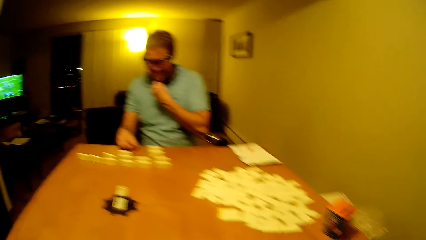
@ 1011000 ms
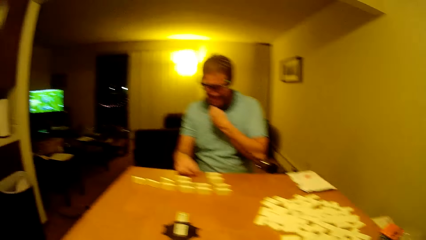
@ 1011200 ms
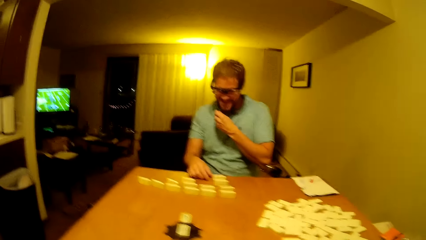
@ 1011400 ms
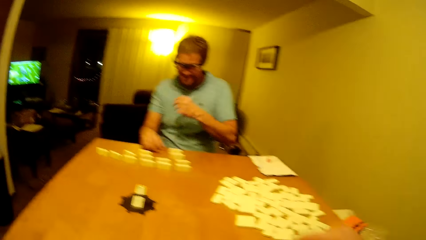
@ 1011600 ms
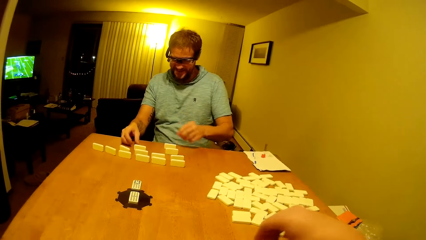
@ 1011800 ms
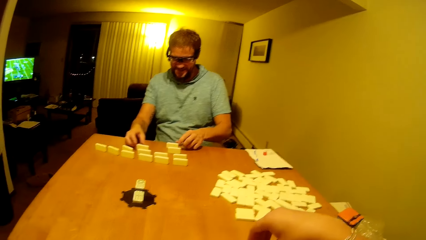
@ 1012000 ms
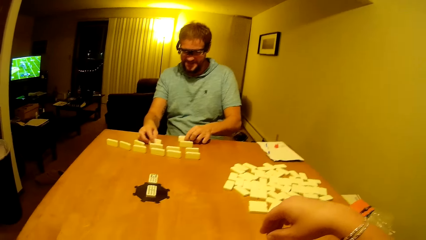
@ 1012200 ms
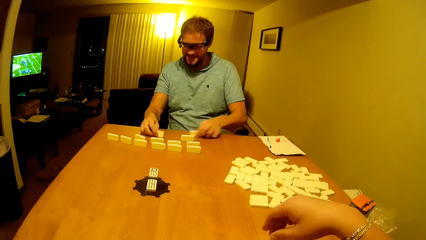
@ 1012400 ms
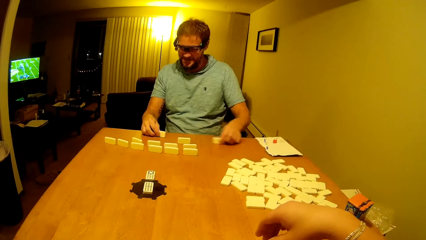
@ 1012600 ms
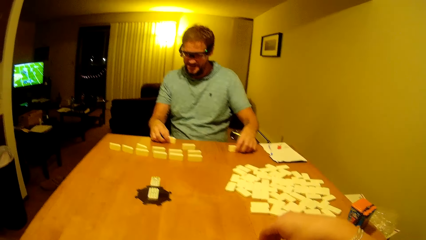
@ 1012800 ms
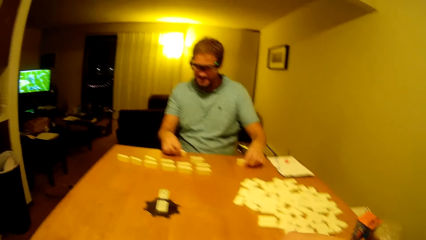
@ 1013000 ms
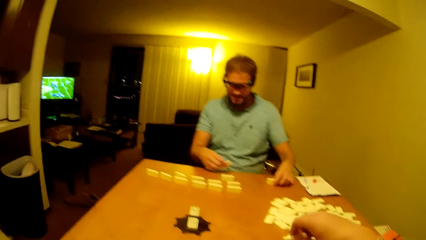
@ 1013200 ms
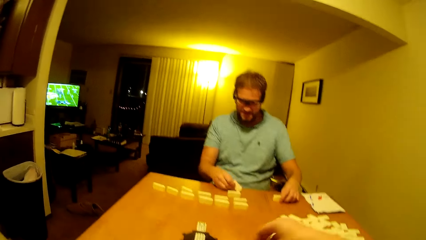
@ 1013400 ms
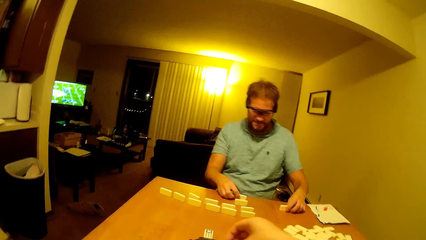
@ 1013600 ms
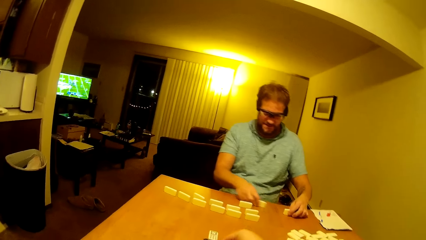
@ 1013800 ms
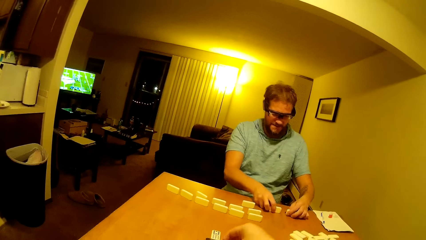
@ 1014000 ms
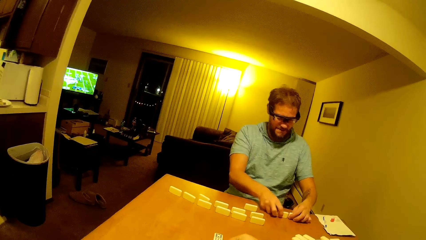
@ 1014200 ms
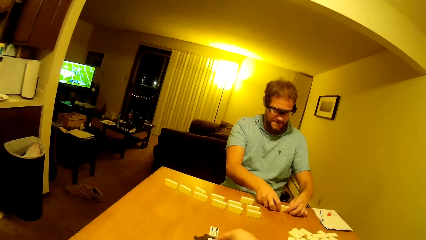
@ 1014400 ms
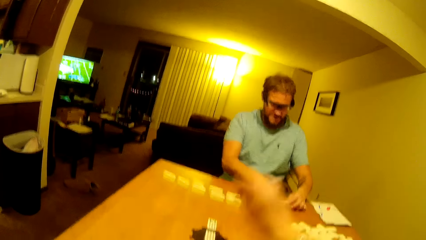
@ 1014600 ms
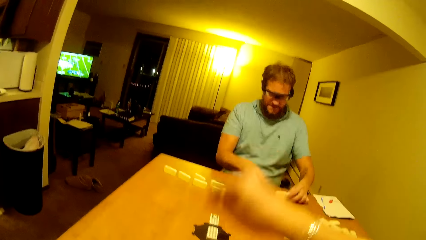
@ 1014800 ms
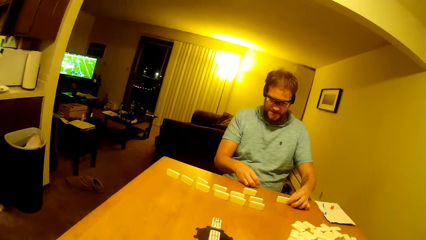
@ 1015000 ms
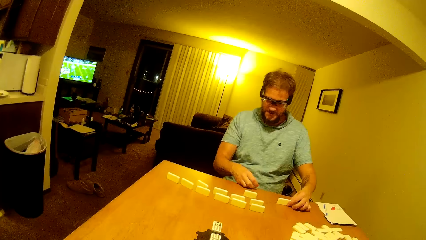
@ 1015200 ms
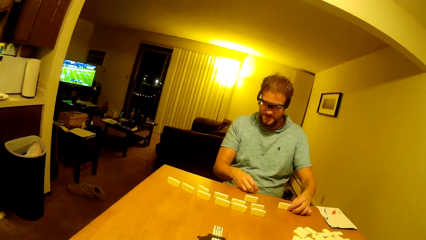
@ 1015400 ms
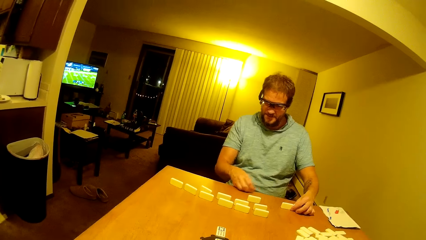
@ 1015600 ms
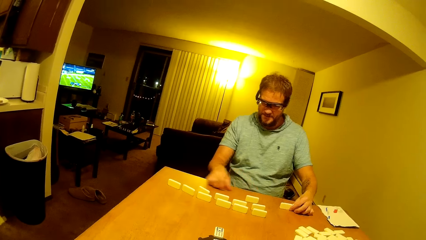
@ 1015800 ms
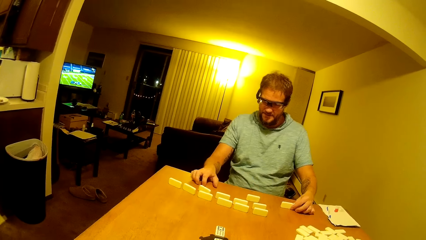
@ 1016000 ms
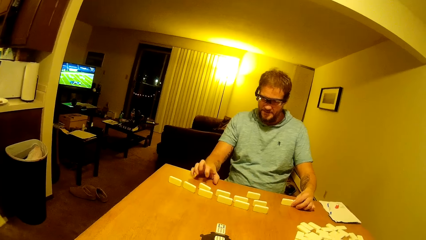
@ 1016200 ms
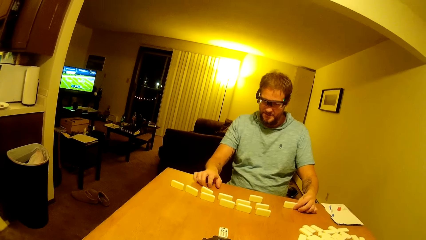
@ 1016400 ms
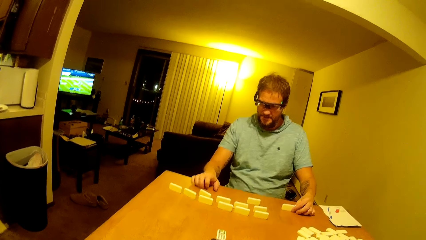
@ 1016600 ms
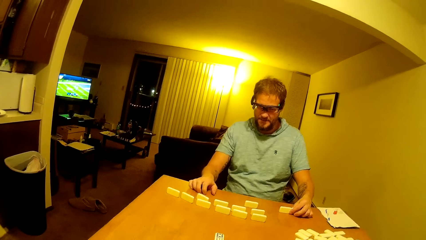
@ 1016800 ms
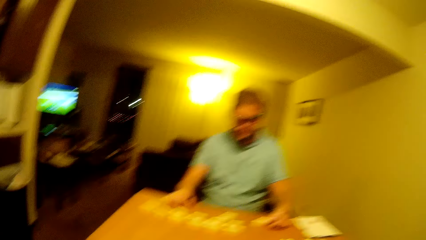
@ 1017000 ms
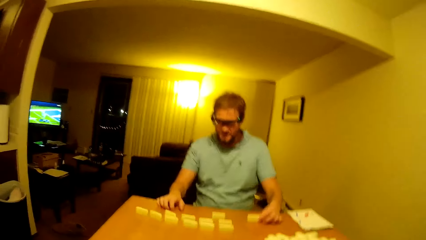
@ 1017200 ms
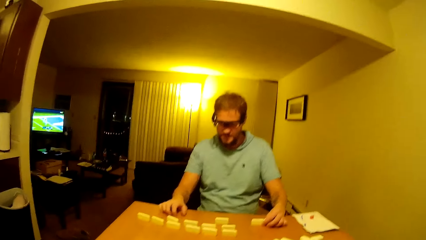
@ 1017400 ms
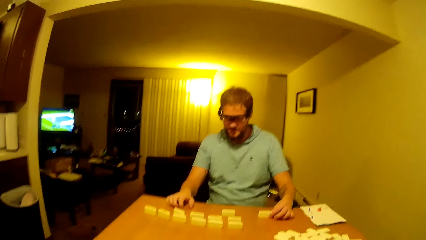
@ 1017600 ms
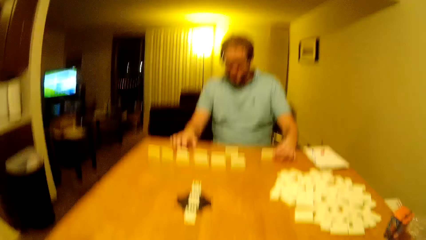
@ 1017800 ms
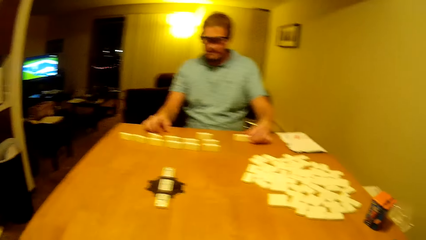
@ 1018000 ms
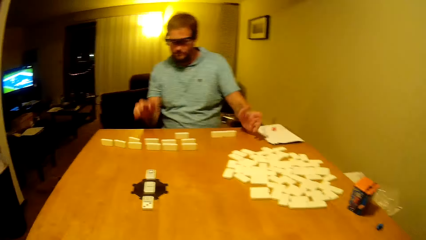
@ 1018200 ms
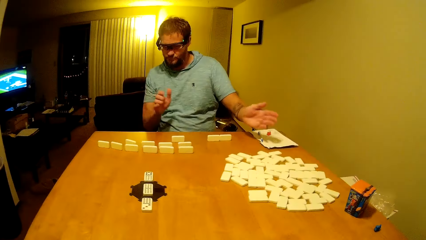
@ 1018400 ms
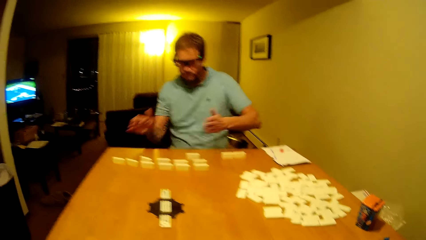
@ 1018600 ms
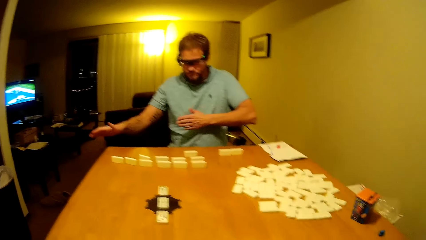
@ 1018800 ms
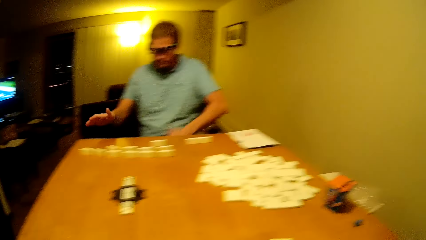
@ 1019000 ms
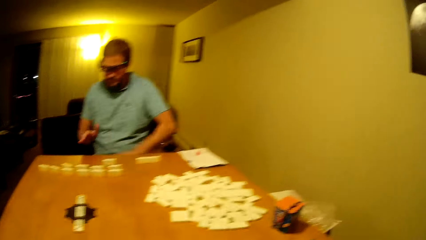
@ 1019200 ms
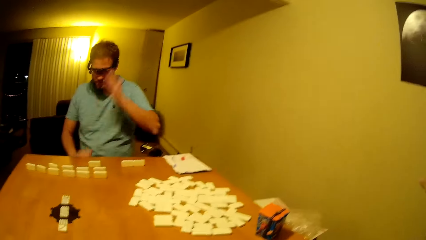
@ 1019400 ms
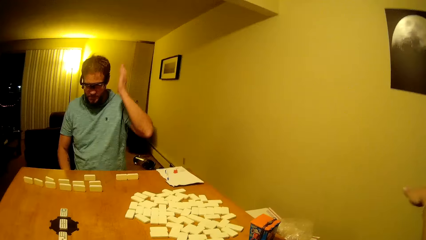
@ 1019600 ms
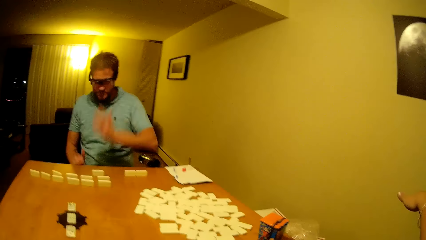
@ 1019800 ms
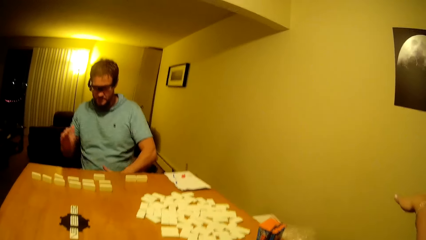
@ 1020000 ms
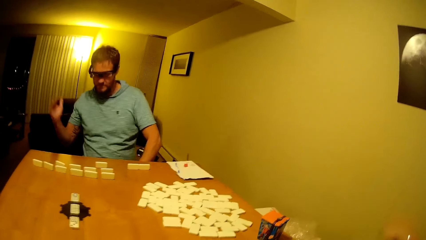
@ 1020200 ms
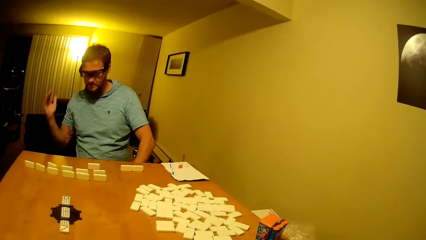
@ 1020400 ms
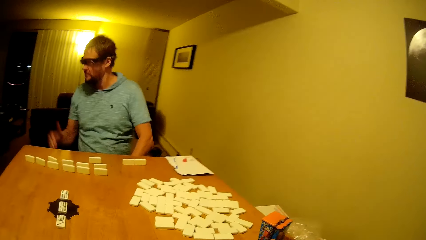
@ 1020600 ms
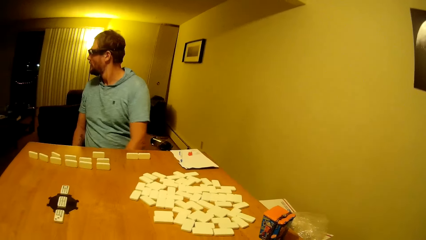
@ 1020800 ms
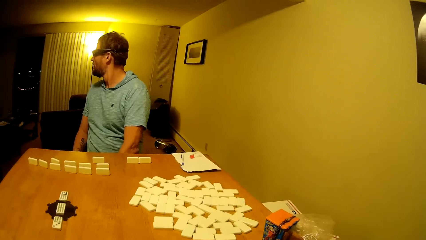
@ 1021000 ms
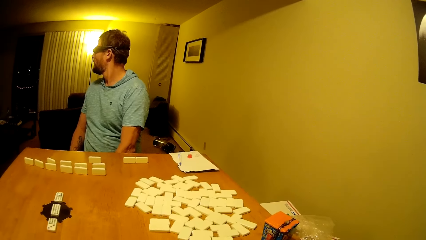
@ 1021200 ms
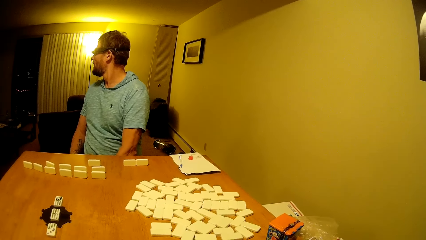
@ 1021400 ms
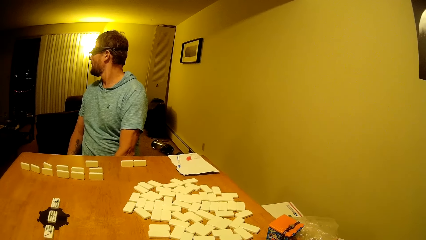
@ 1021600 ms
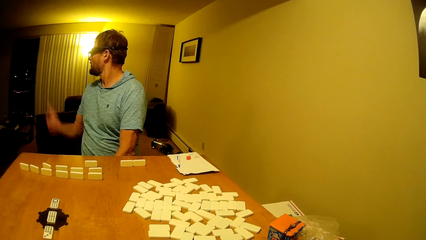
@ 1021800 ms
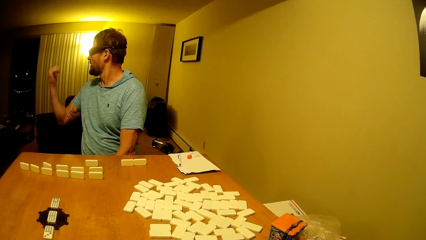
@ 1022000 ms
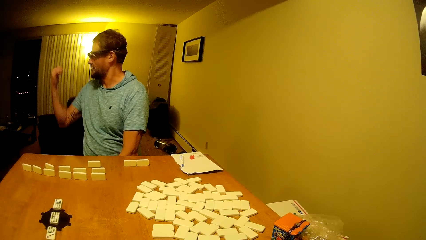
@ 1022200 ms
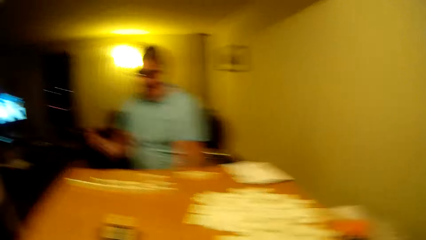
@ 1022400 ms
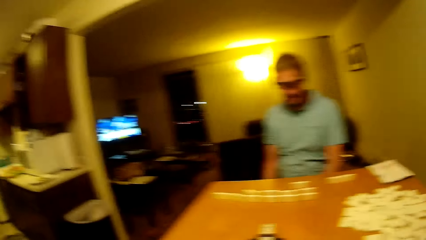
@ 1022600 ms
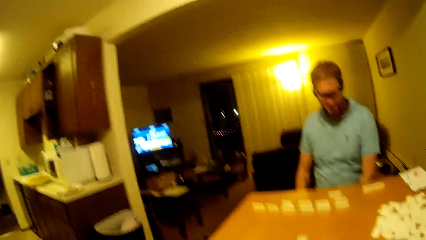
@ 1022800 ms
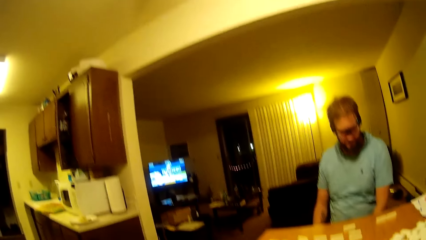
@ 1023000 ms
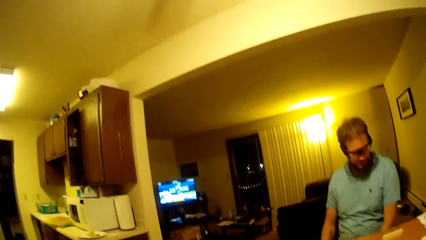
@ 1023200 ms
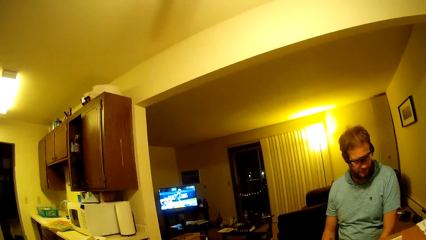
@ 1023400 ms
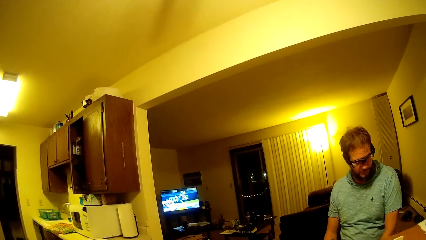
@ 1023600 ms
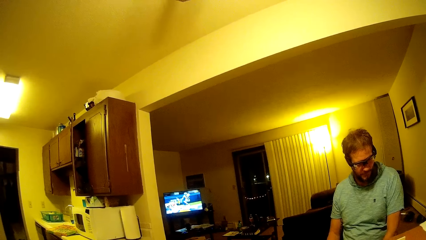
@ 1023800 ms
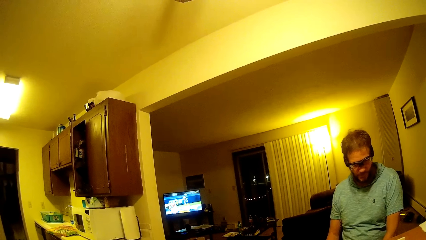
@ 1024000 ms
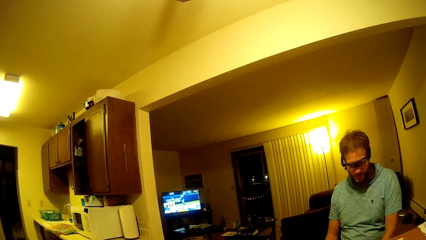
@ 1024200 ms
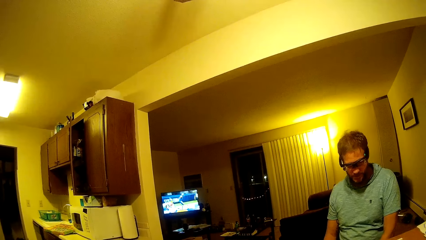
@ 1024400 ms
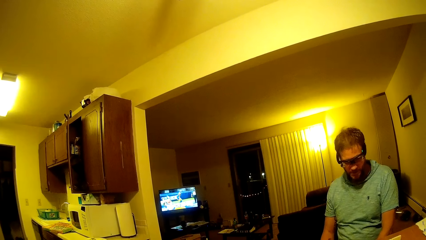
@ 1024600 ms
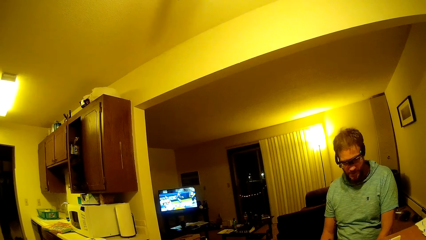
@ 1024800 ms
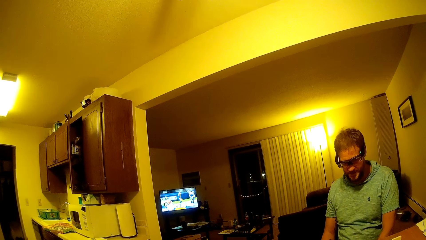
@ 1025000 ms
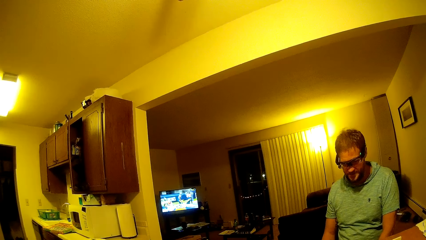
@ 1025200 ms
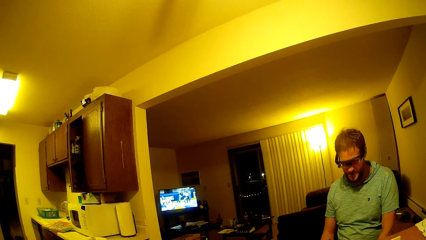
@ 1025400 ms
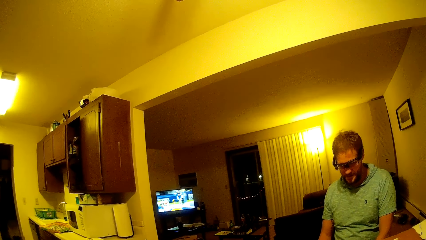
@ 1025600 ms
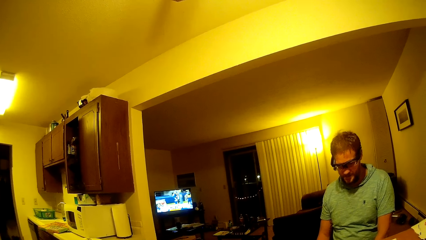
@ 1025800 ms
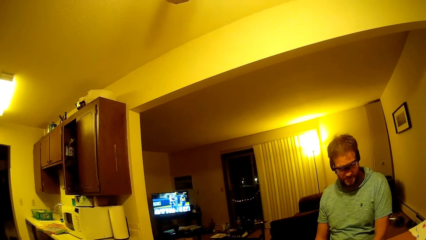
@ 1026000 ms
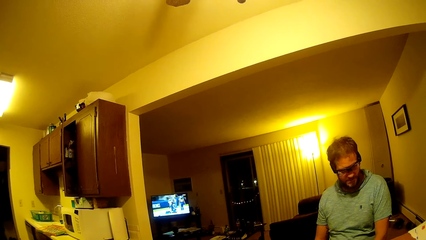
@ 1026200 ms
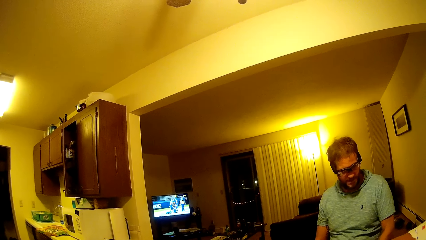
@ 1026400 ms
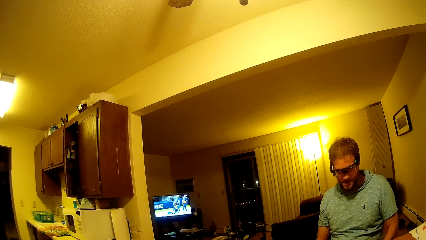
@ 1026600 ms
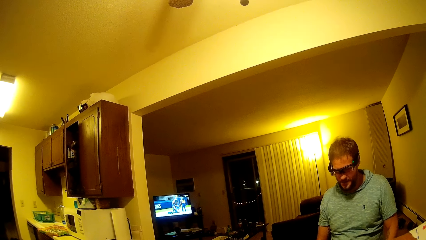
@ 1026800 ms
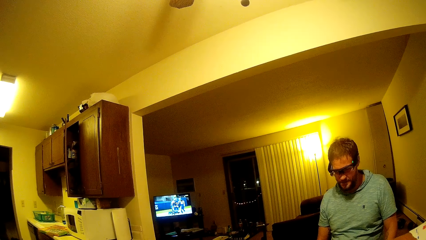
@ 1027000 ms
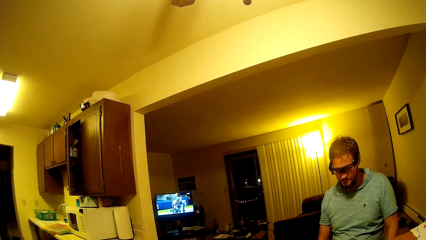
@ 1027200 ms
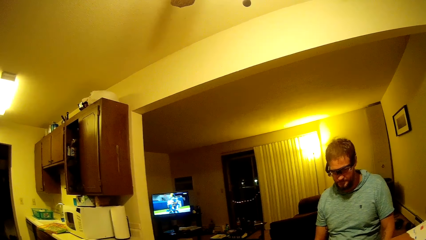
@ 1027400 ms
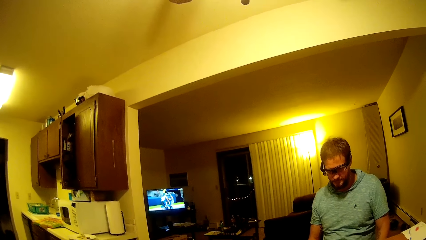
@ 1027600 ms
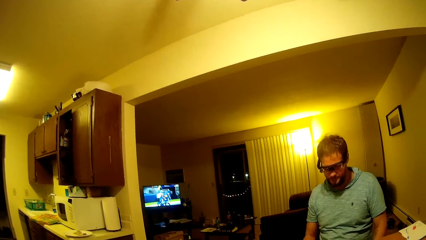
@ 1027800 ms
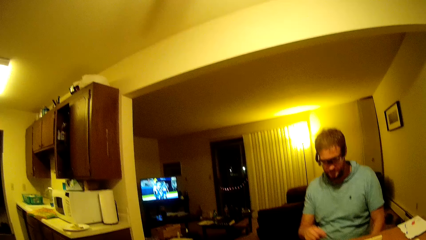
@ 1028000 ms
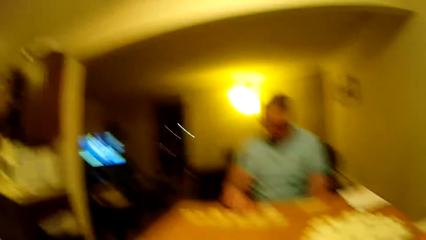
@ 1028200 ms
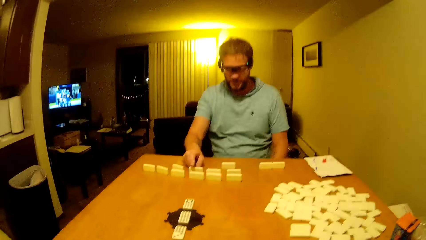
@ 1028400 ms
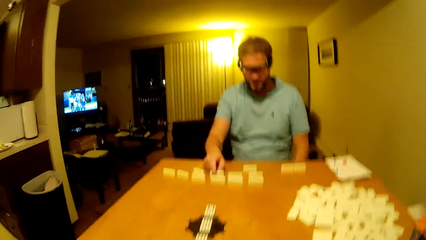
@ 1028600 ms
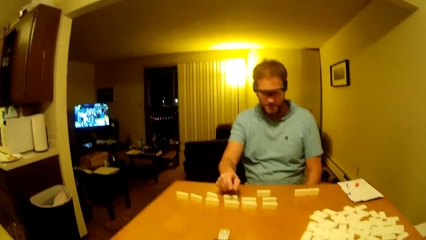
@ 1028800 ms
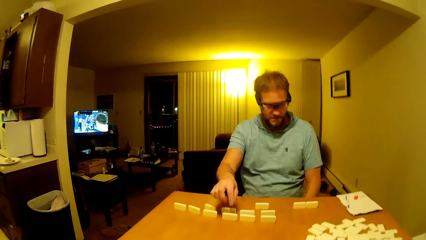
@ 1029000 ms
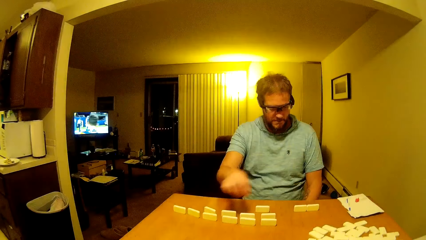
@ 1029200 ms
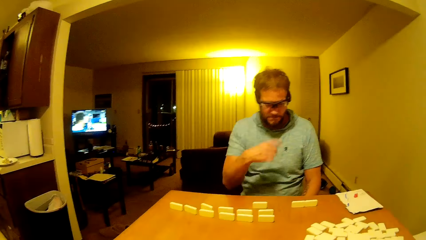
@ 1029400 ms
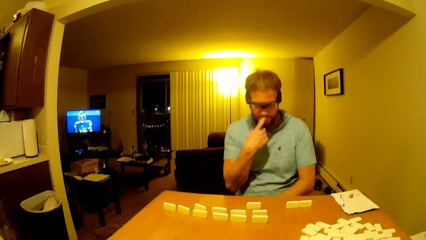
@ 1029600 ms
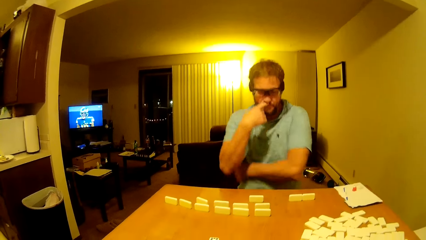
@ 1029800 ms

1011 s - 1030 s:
A man drags the pai gow tiles on the table. The man arranges the dice up. The man plays with his hands. The man arranges the dice up. The man watches the television. The camera wearer looks around the room.
